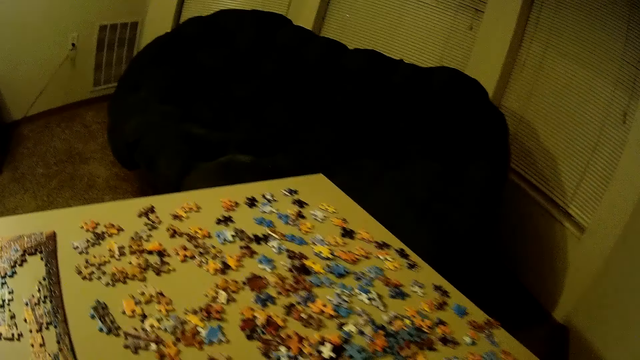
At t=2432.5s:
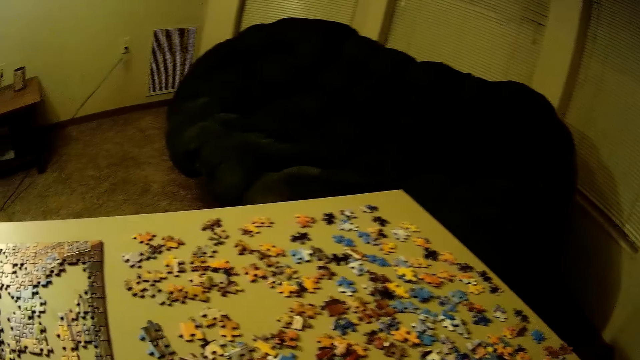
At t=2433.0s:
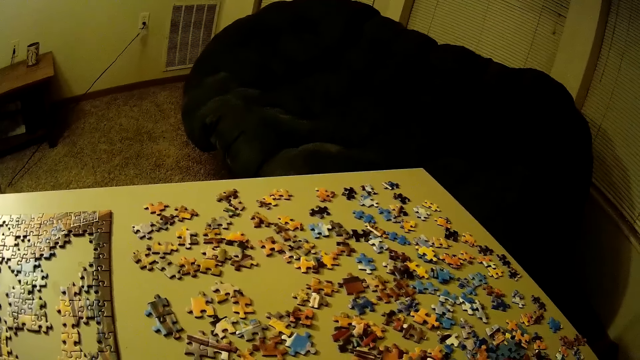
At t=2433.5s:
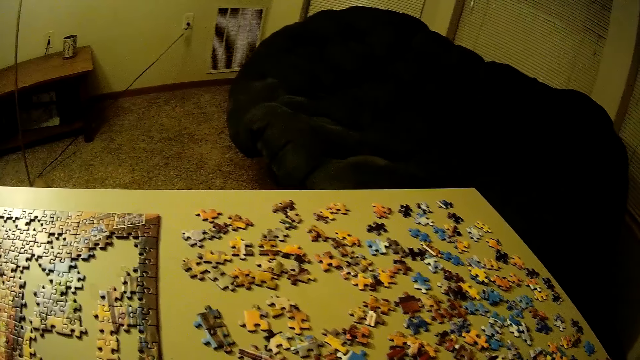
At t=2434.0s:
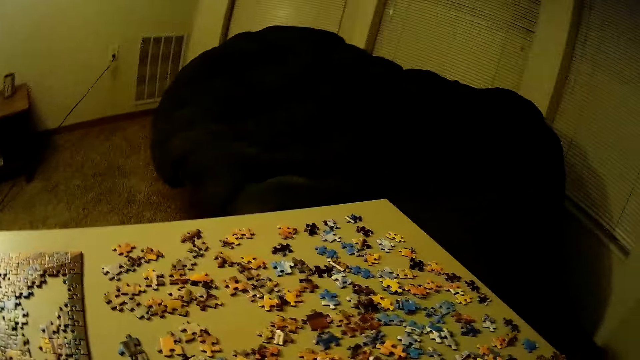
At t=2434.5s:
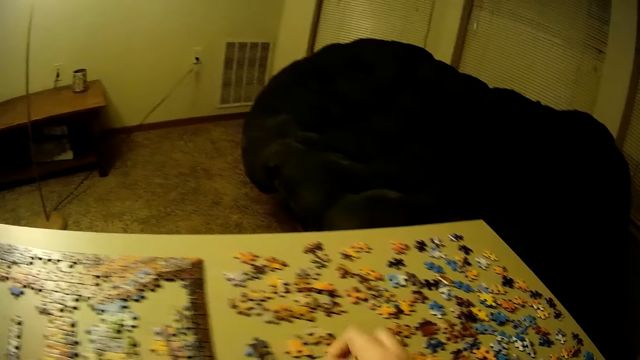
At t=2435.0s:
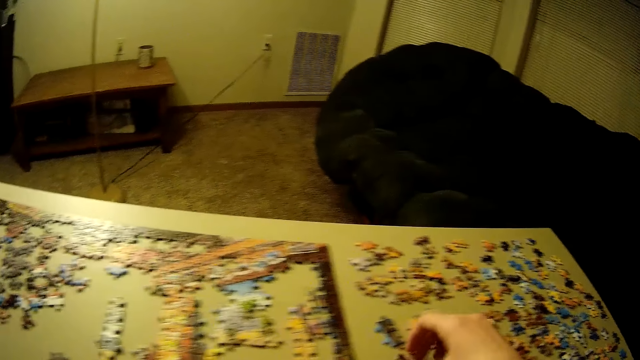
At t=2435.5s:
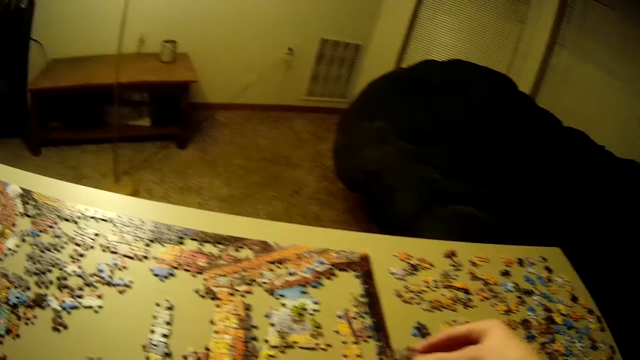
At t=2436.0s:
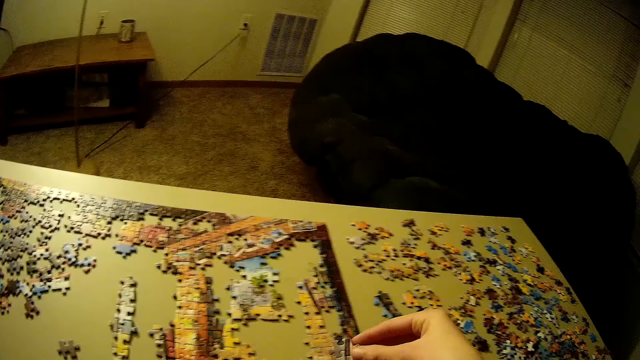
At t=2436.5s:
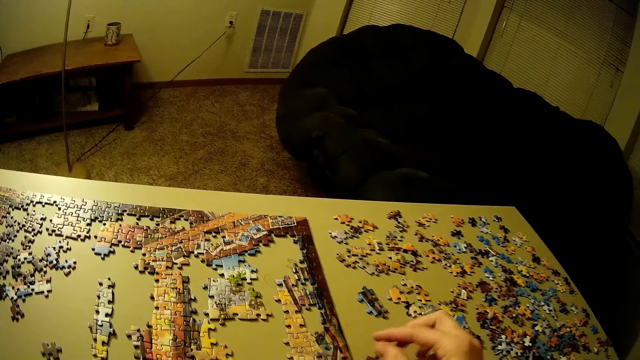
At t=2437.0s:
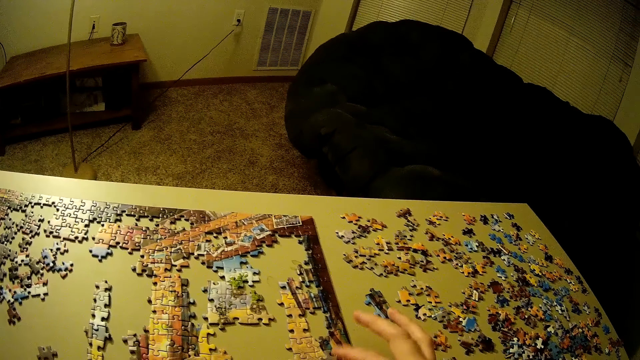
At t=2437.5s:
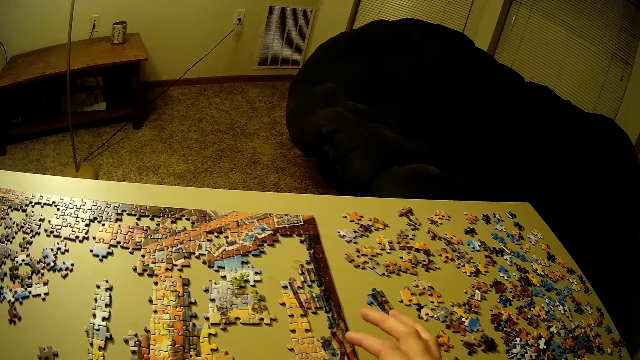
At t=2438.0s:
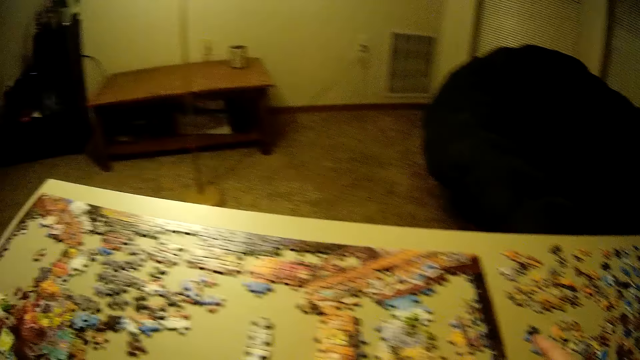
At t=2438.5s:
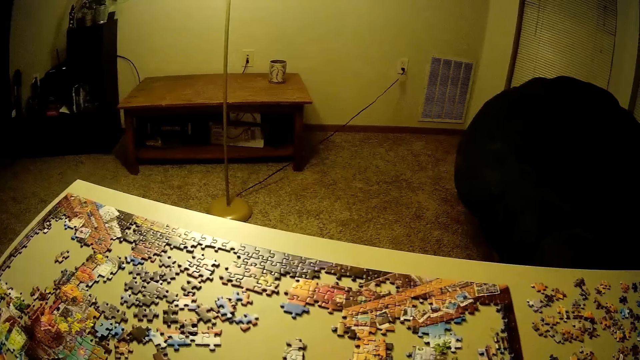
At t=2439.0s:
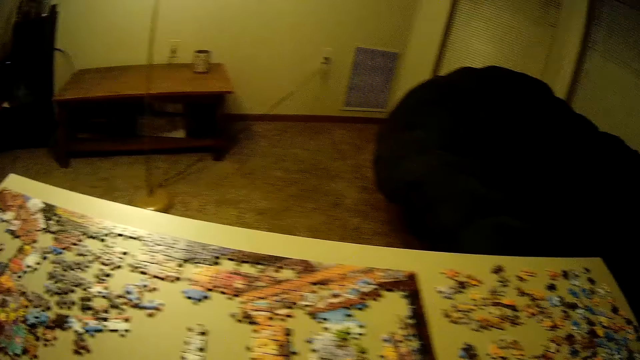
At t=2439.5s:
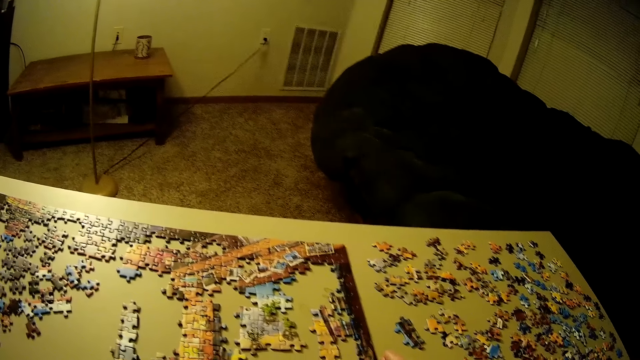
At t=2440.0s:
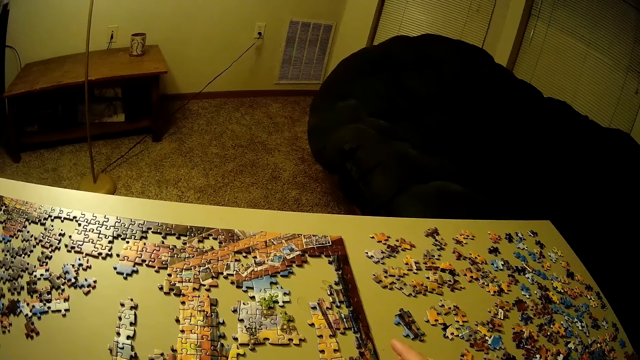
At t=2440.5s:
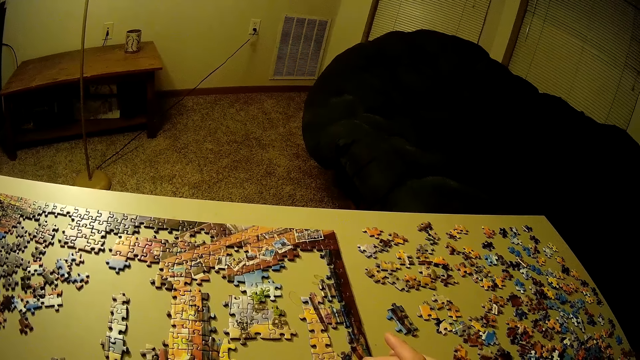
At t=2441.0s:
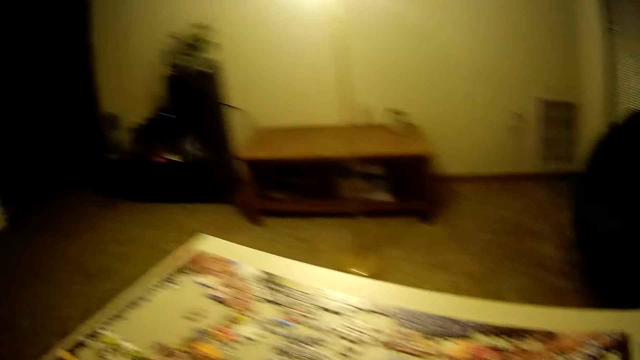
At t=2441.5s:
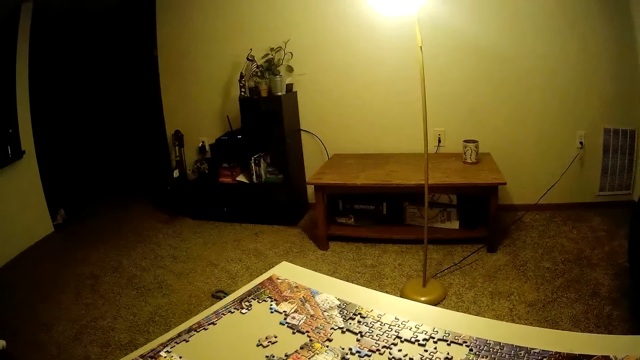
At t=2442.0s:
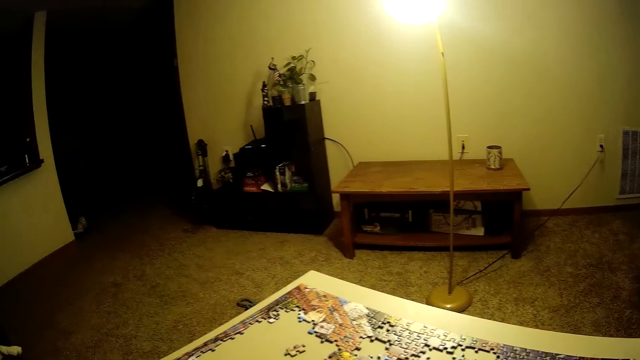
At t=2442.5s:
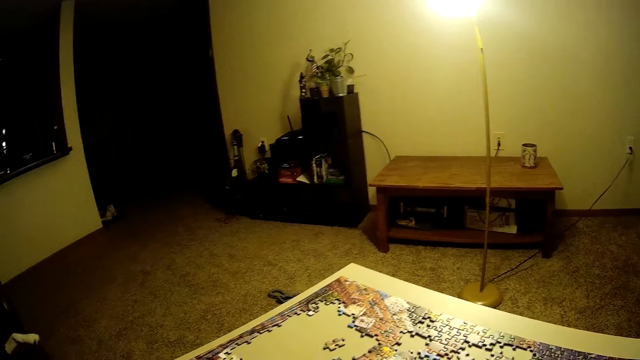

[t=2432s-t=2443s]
The camera wearer looks at the jigsaw puzzle. They place a puzzle piece on the jigsaw puzzle board. They touch the puzzle piece. They look at the left side of the jigsaw puzzle. They turn to the right. They turn to the left.

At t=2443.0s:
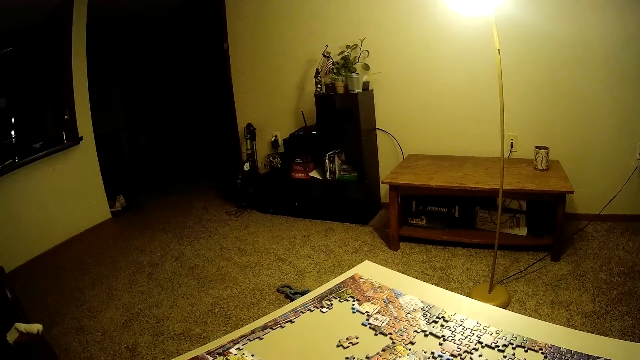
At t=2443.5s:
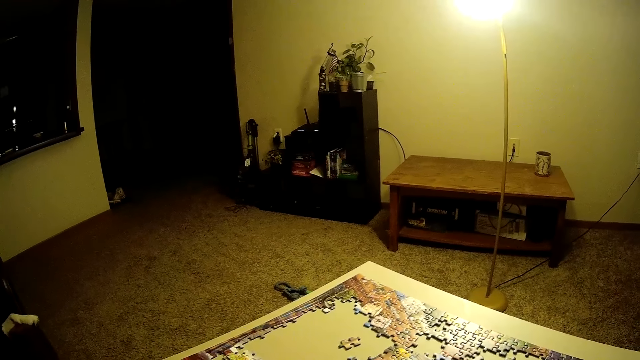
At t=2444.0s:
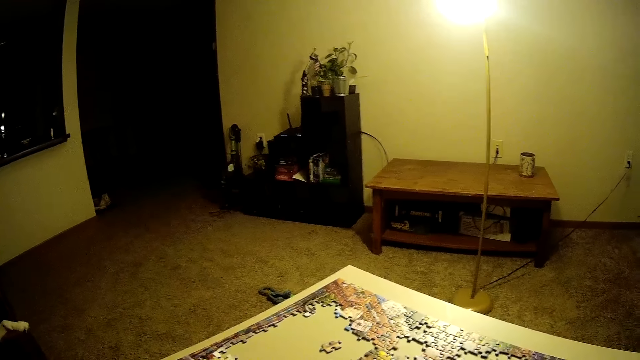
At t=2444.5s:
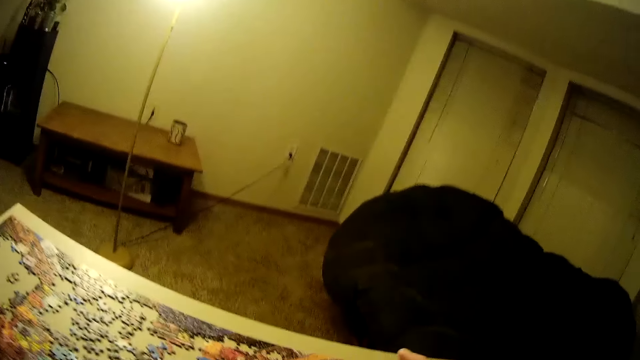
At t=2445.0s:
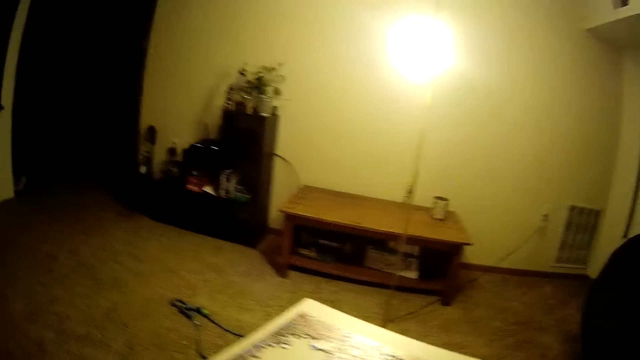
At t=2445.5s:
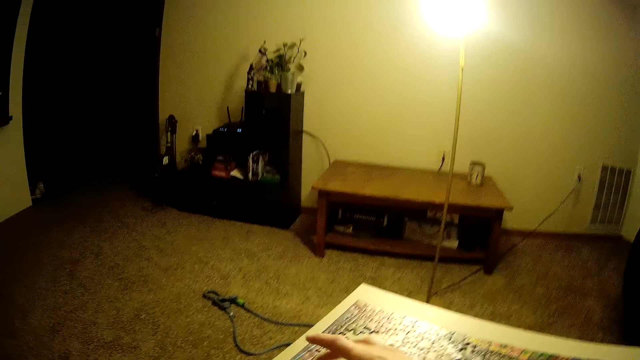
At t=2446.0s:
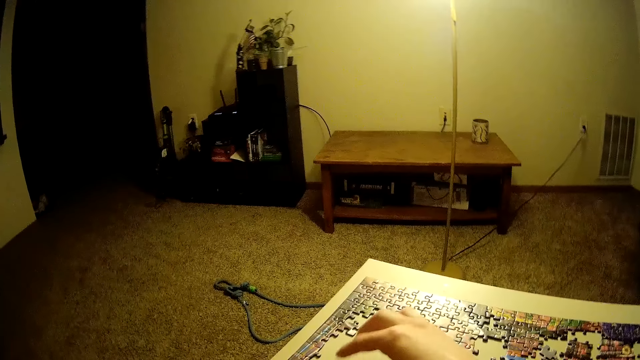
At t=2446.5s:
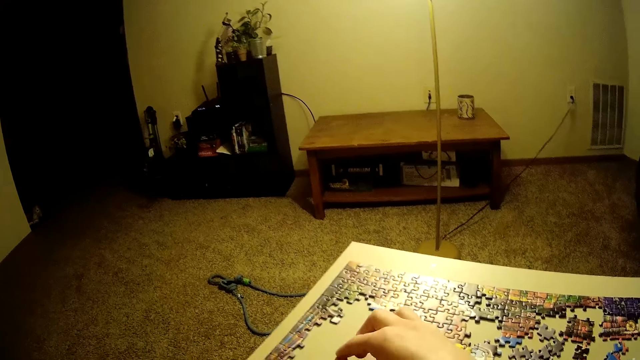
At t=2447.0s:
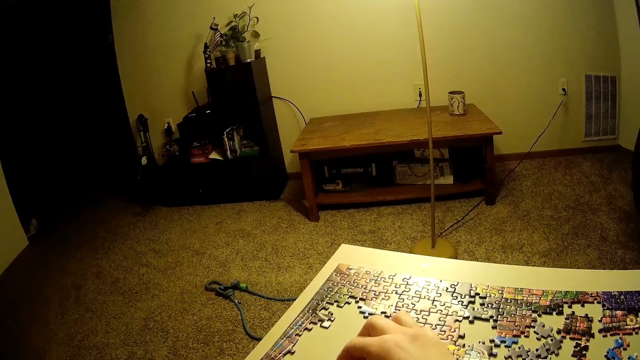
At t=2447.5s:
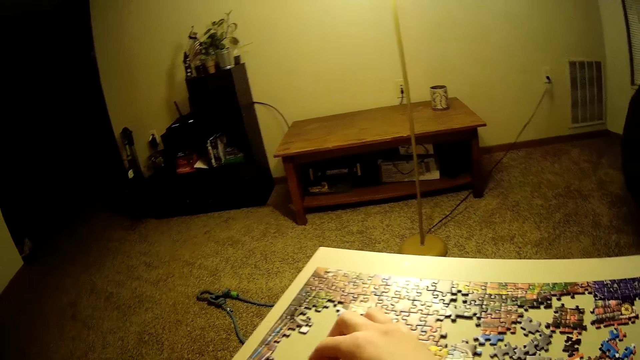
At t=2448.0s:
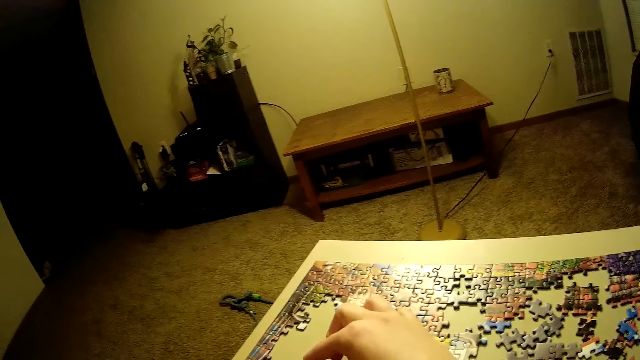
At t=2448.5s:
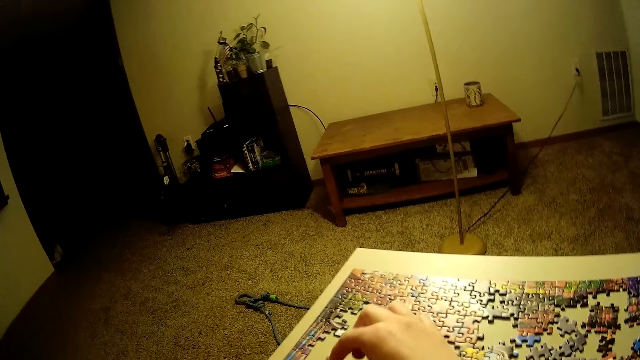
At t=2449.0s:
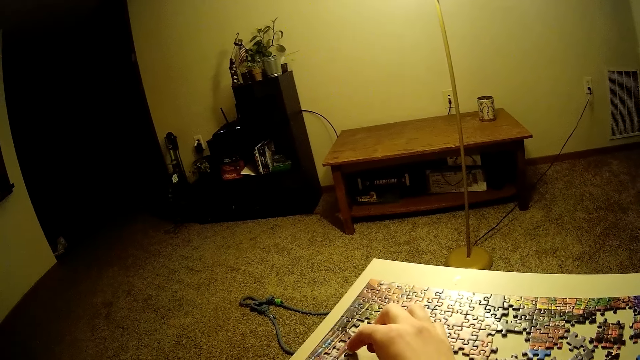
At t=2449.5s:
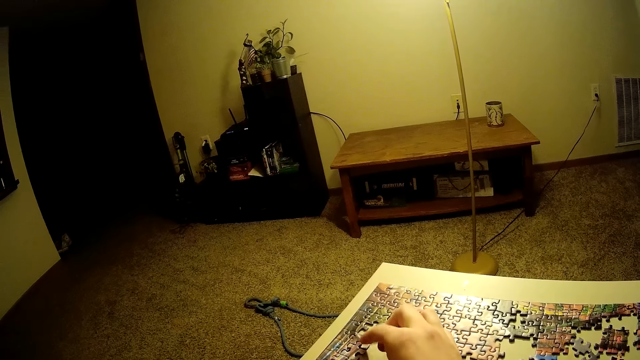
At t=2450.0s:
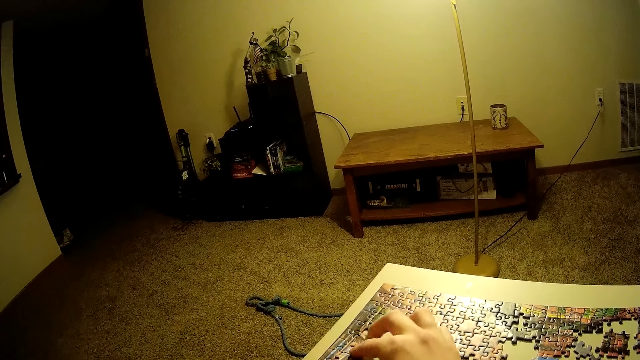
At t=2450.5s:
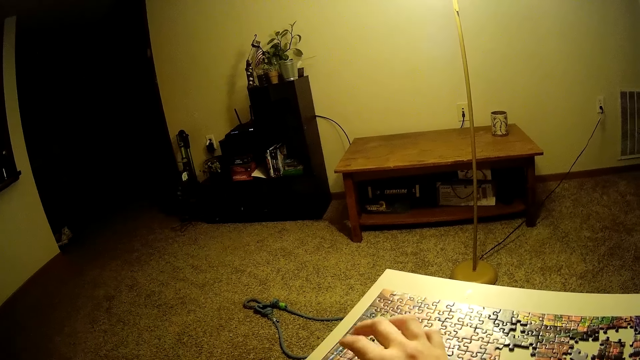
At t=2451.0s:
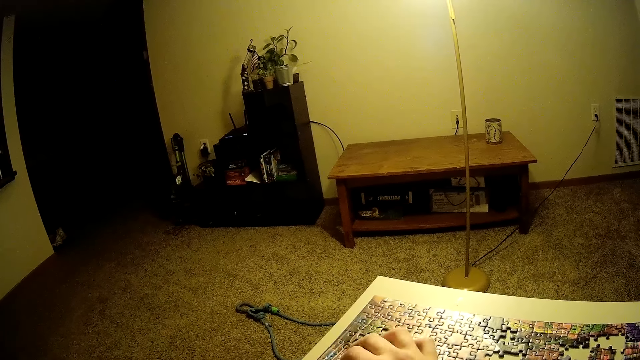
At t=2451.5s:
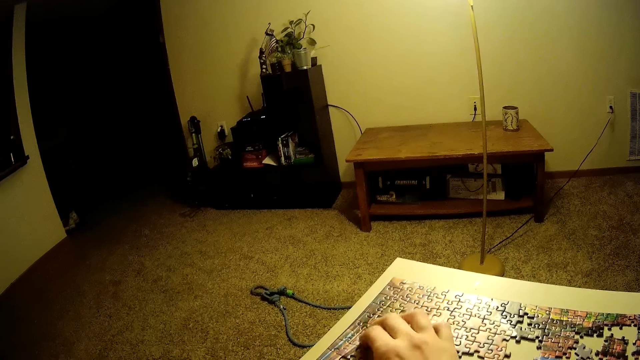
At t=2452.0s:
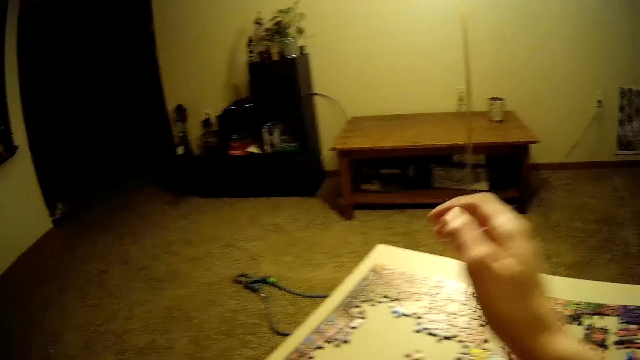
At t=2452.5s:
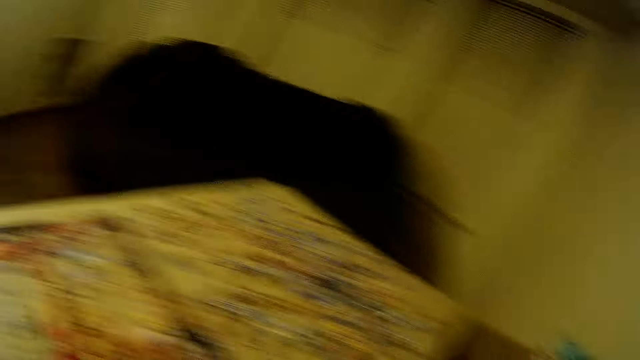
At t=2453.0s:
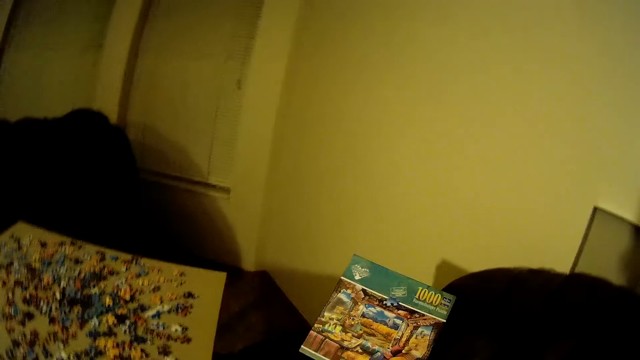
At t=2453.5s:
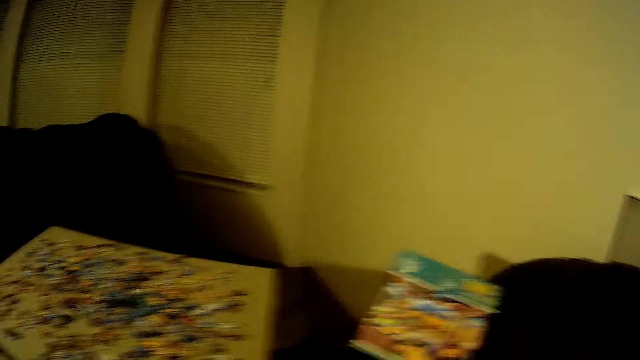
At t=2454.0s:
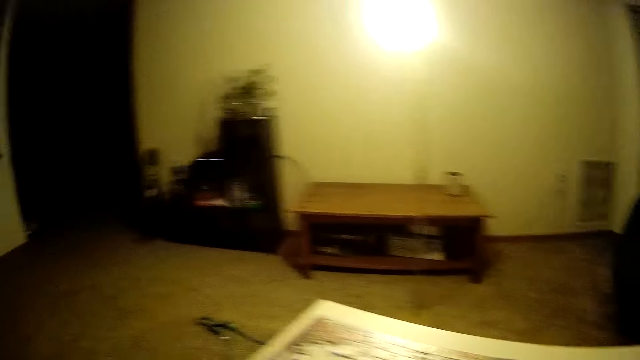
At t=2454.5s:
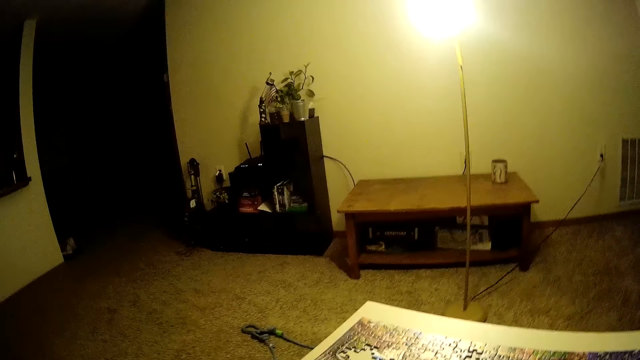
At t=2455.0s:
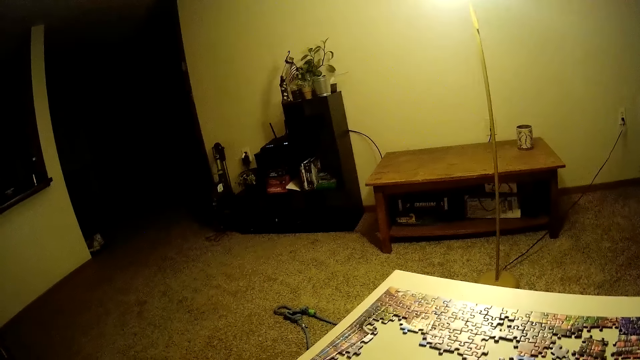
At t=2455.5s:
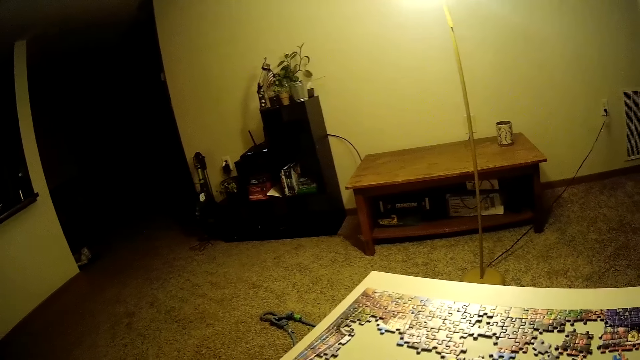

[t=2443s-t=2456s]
The camera wearer looks at the jigsaw puzzle. She places the puzzle piece inside the puzzle. She taps on the puzzle piece with her hand. She raises her hand. She moves her hand towards her. She looks around.
